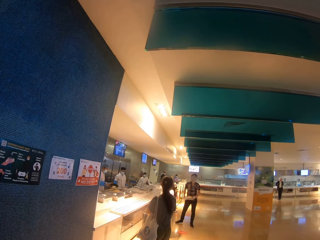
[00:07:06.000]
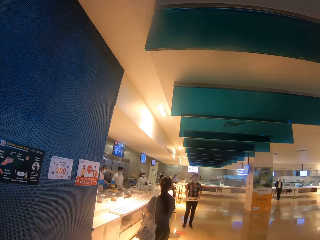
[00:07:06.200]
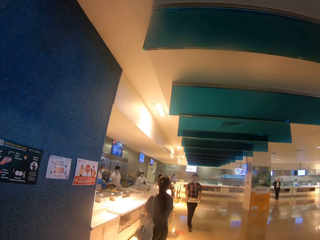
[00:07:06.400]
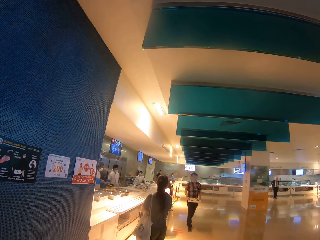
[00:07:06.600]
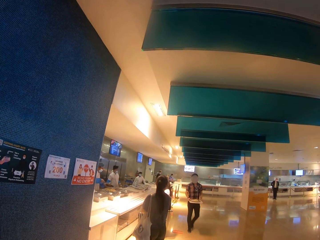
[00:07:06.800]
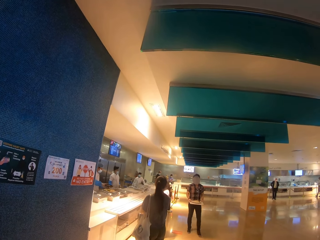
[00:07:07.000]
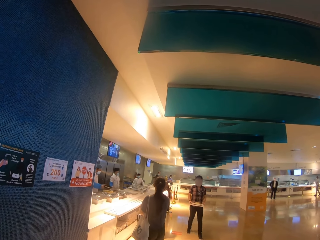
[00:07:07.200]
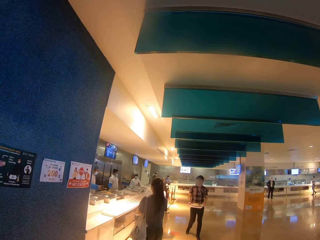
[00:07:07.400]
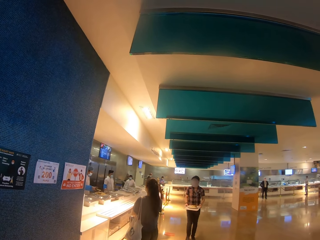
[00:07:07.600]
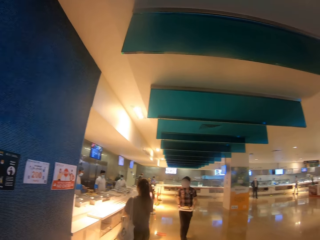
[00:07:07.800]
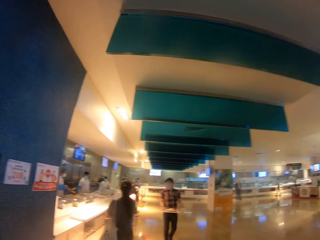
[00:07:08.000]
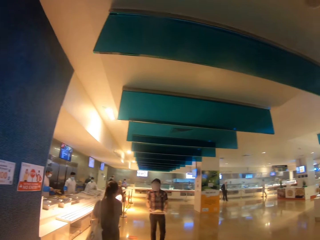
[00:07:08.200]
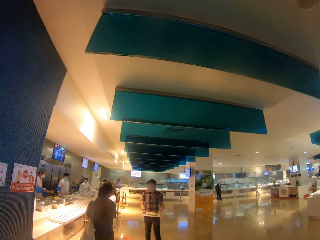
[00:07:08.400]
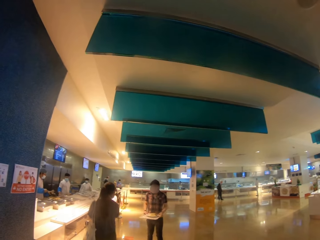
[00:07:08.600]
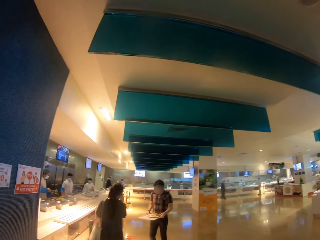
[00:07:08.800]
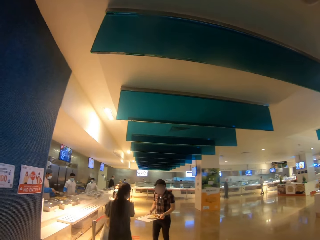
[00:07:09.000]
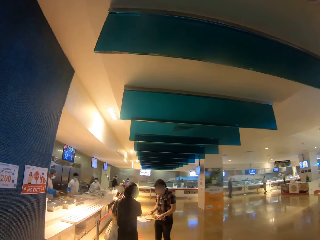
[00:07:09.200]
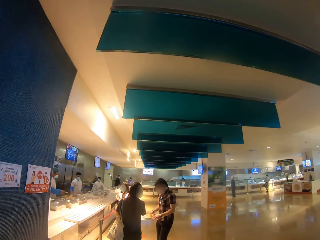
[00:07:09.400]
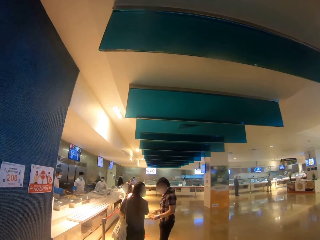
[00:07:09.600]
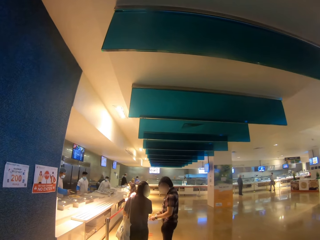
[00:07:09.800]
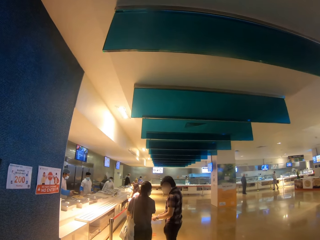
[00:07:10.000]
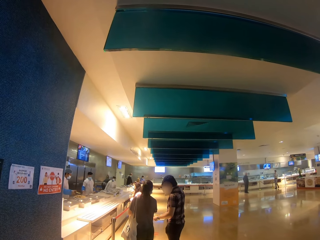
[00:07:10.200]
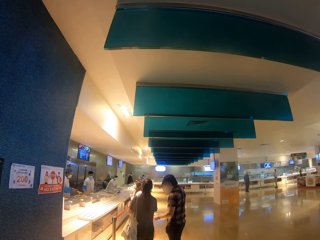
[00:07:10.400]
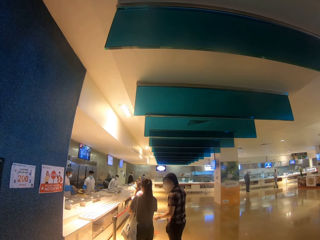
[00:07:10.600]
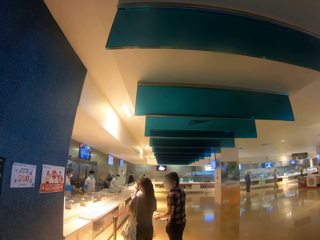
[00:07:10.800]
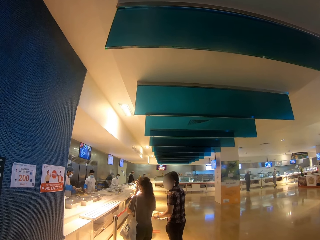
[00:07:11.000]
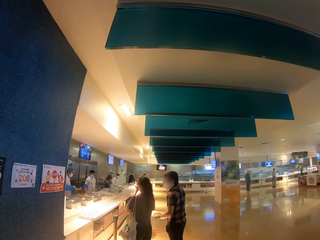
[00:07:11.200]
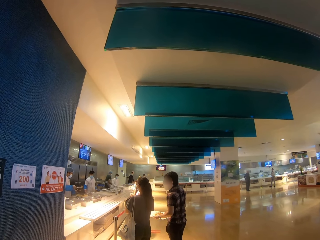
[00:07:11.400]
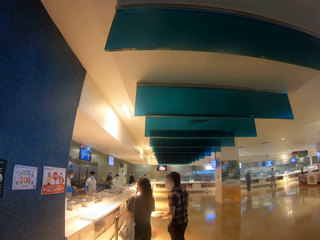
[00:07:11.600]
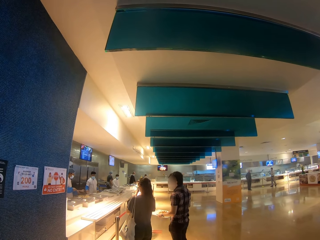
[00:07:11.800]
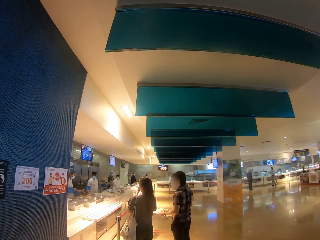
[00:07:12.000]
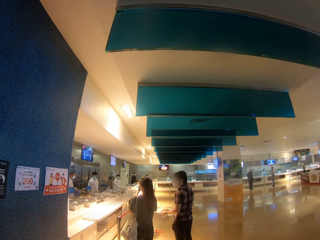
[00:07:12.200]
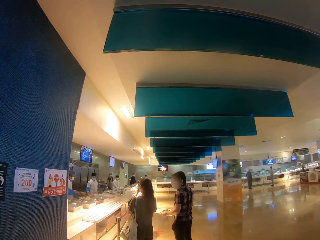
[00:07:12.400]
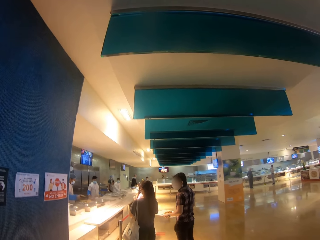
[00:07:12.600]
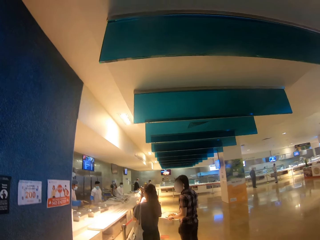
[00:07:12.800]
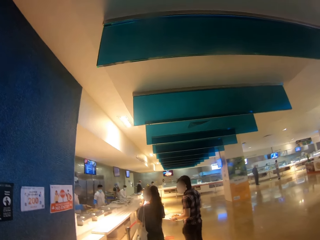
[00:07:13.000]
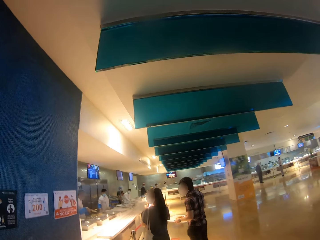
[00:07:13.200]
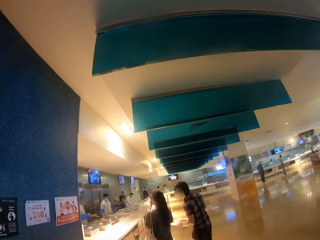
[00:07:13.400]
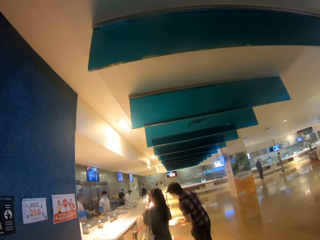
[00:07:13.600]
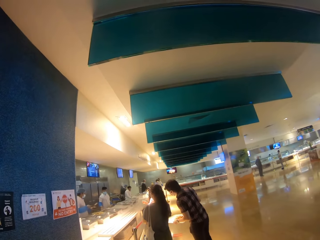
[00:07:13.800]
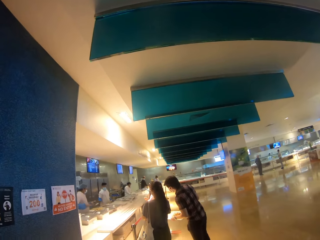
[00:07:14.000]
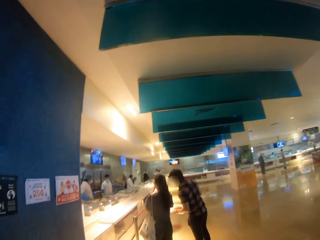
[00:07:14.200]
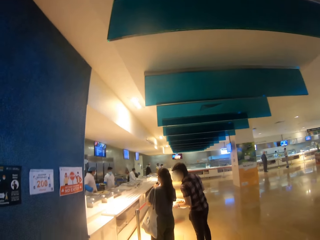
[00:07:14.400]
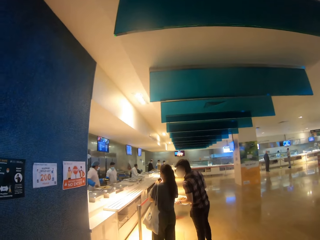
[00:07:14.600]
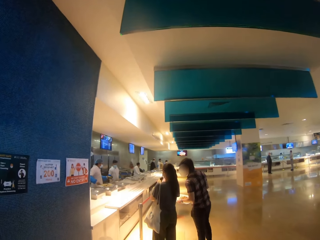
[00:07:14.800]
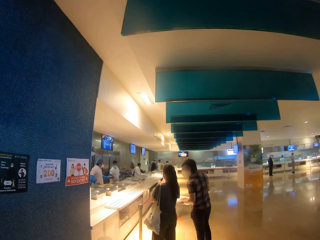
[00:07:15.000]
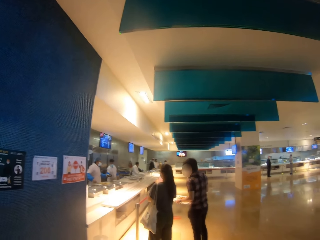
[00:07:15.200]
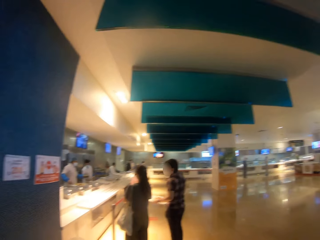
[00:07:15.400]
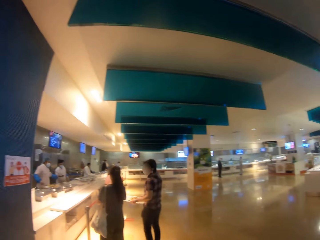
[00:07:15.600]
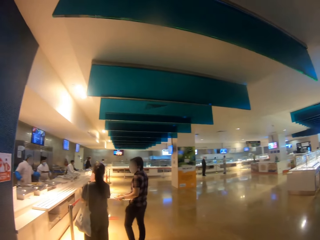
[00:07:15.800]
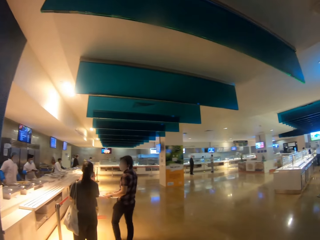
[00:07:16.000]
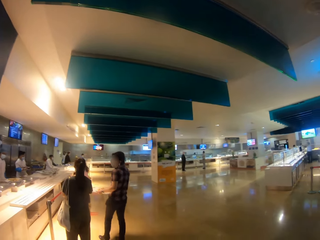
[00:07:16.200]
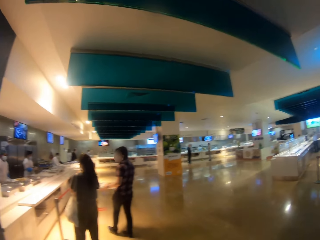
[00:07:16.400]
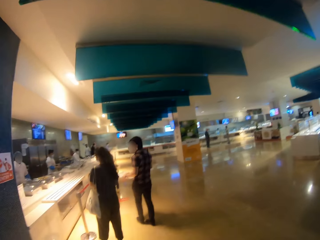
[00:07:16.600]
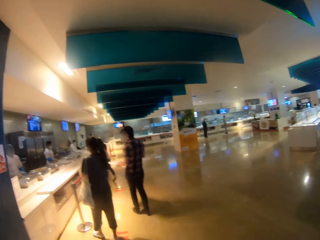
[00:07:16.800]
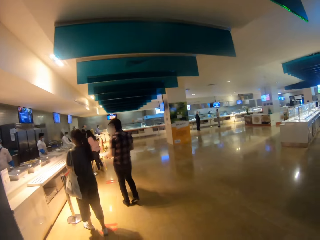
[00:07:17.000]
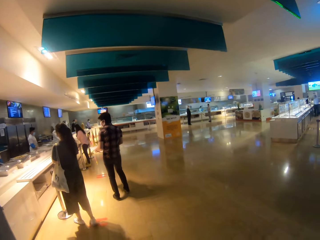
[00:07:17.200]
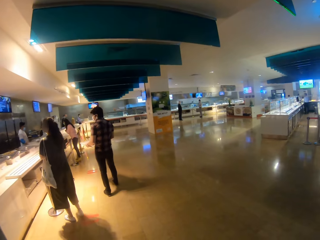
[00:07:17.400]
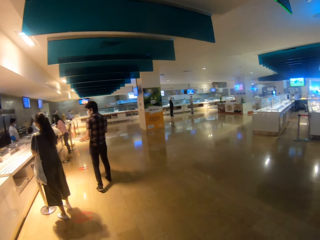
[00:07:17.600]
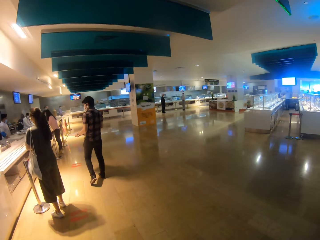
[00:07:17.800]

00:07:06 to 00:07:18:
A person walks towards another person. The first person stands next to the other person.

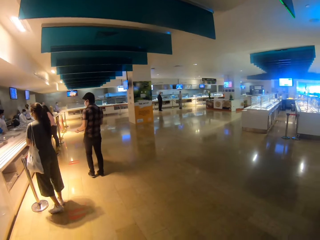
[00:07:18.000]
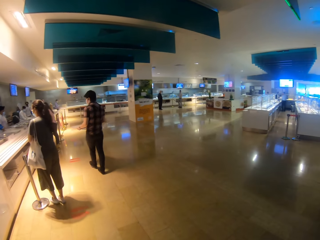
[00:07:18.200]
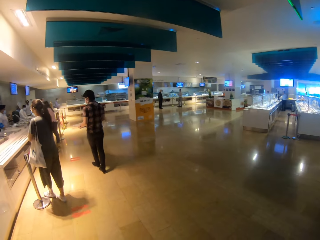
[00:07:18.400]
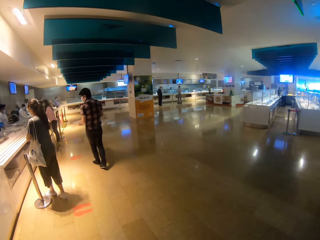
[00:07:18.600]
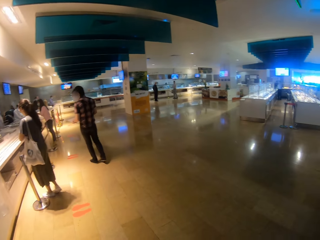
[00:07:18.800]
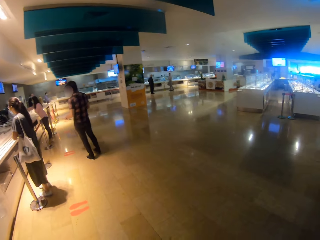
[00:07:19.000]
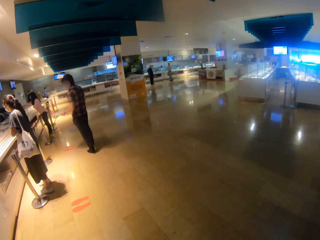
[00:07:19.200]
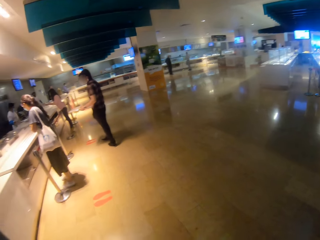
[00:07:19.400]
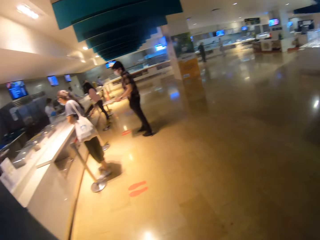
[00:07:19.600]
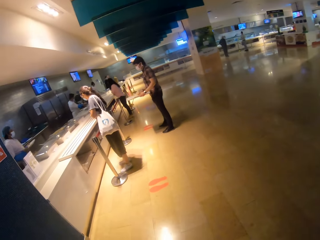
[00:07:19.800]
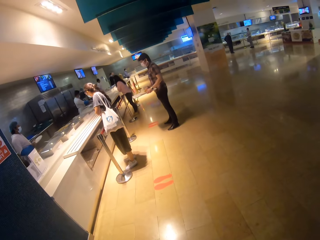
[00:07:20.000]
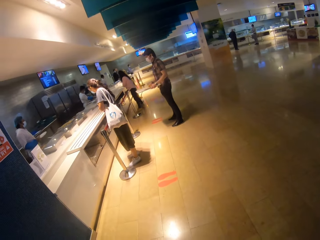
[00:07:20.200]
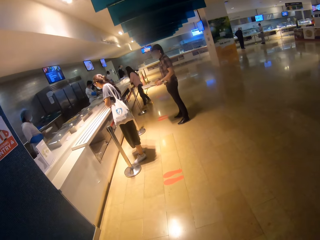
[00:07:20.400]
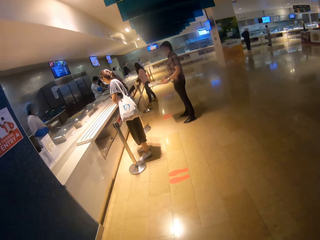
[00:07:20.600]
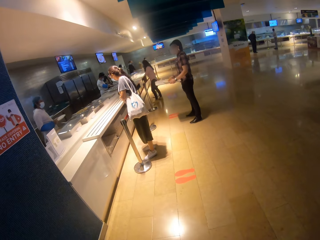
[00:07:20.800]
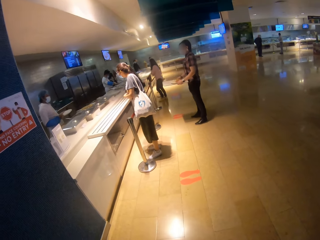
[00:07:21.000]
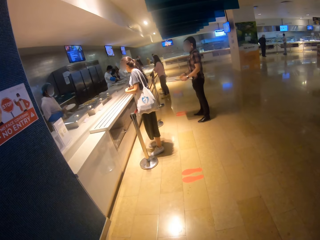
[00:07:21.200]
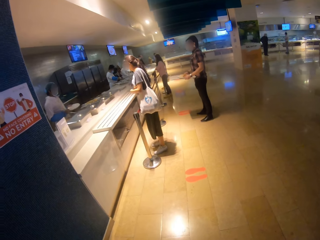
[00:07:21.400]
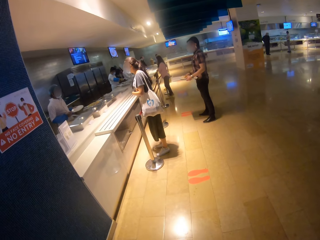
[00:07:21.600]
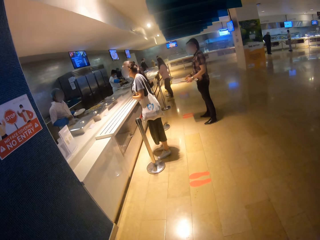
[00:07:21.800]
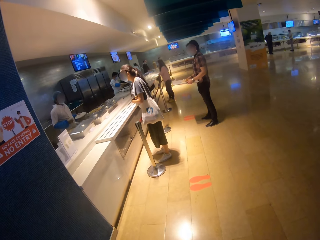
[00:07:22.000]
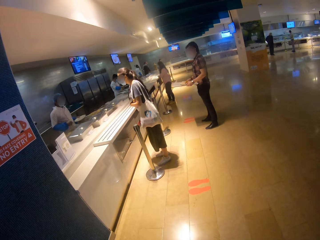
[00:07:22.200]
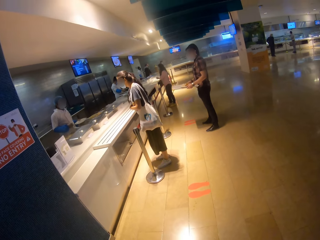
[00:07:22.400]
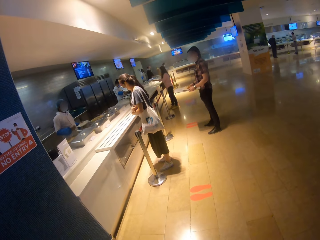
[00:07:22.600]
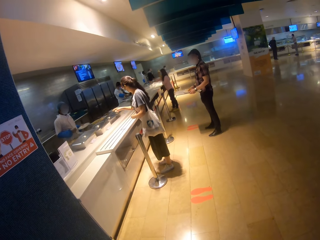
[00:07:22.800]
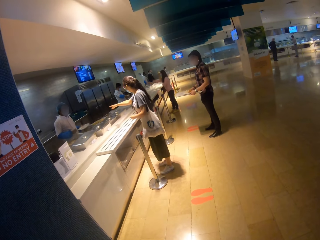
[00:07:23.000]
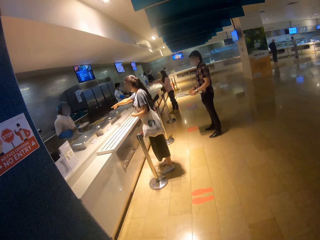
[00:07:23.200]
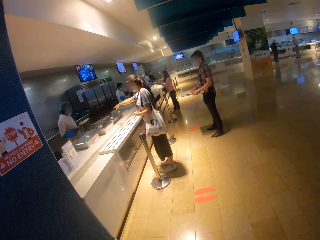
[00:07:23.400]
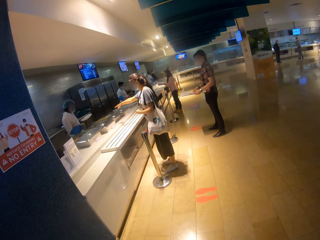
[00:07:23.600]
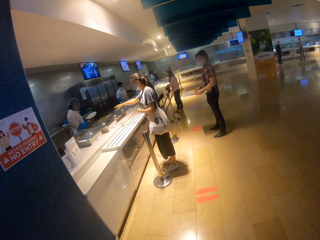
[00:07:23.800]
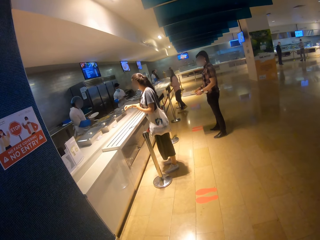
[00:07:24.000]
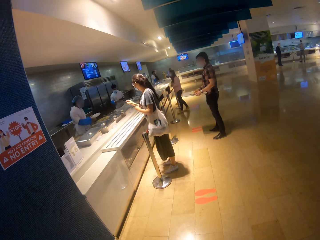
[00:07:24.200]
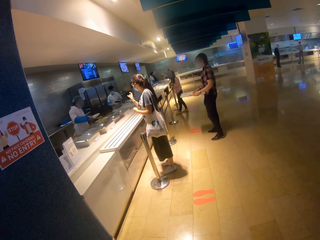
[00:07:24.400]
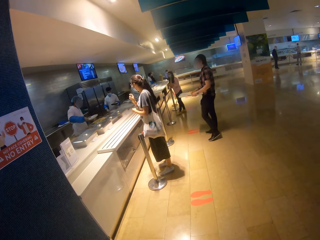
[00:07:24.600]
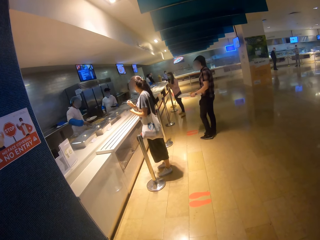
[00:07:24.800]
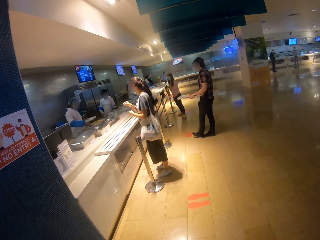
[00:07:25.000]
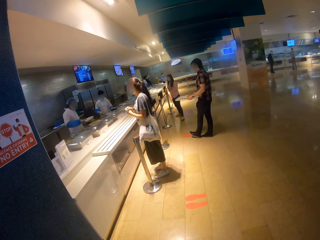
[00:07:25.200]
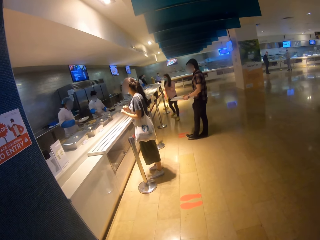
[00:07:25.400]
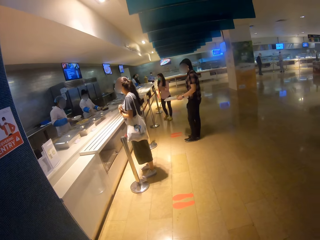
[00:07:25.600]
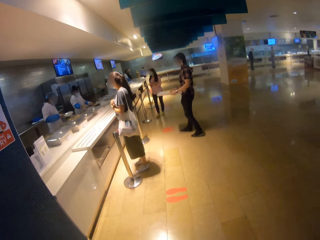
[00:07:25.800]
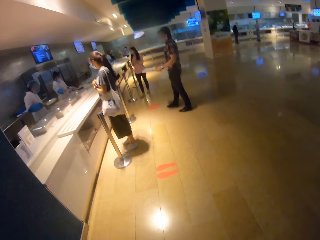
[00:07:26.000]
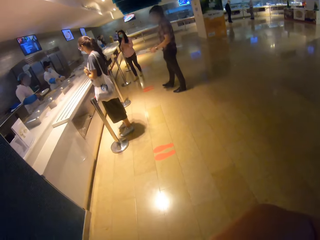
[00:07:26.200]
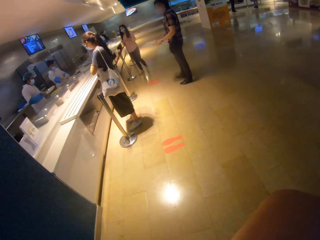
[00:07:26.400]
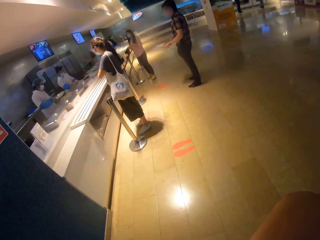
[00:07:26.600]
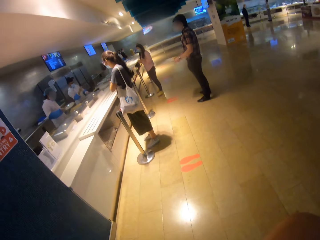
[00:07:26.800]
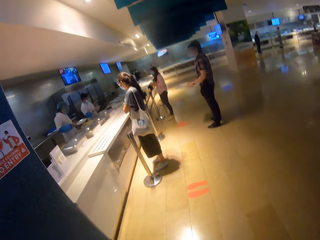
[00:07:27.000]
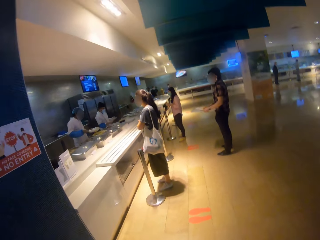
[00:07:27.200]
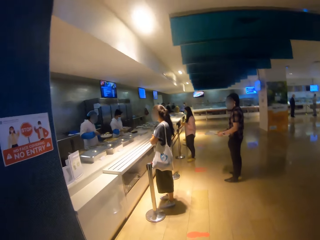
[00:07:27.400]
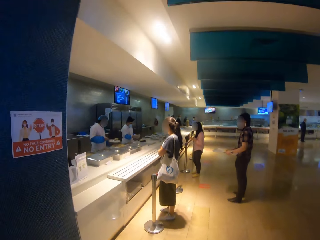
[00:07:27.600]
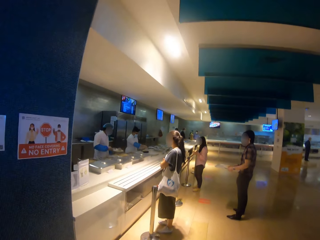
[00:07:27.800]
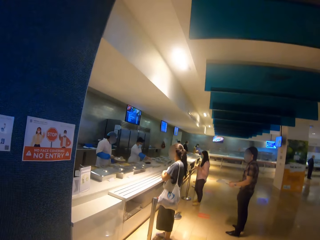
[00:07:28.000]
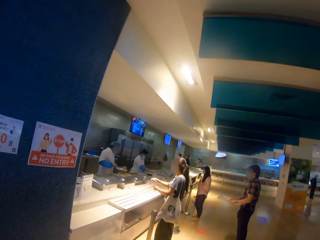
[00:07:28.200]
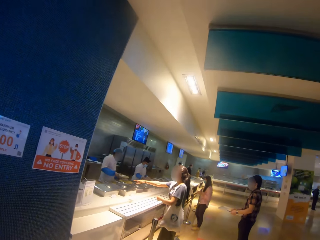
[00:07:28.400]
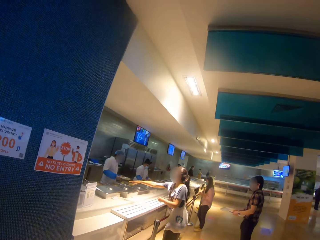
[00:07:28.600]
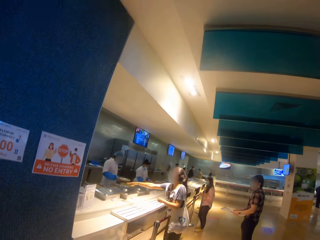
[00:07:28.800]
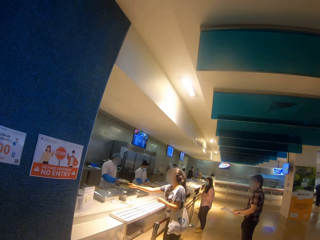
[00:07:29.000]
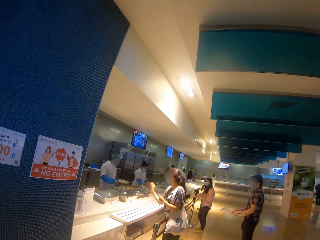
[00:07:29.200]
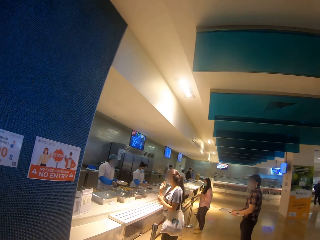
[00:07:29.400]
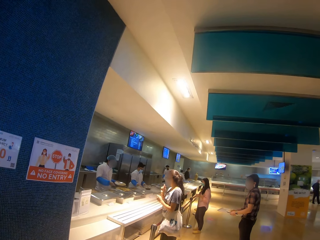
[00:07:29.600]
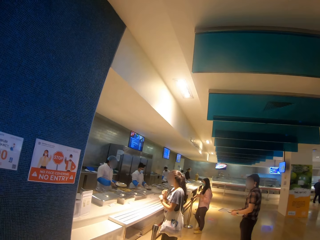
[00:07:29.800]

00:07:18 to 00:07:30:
The camera wearer looks around the restaurant. They look at a woman. A person walks across the hallway.
